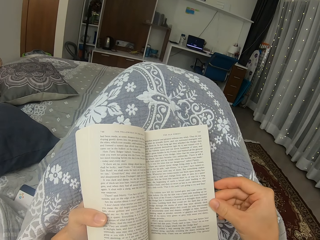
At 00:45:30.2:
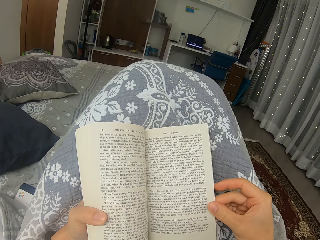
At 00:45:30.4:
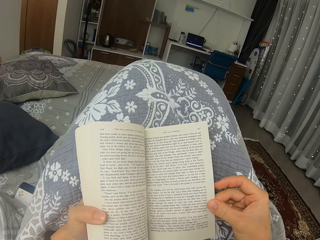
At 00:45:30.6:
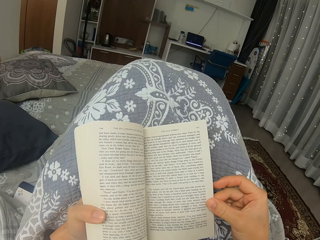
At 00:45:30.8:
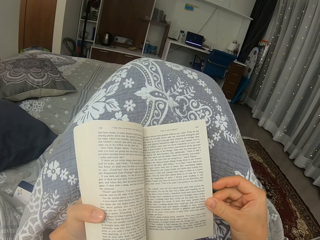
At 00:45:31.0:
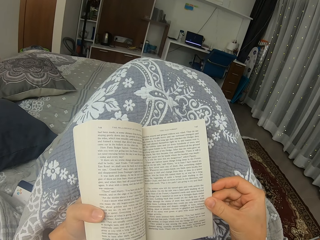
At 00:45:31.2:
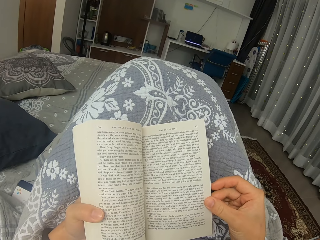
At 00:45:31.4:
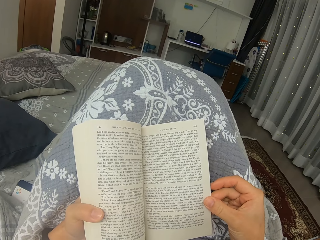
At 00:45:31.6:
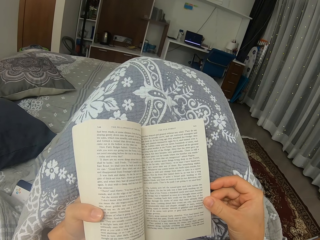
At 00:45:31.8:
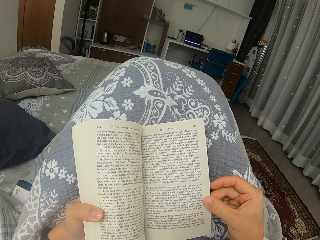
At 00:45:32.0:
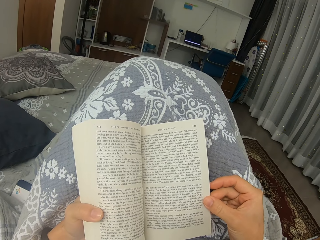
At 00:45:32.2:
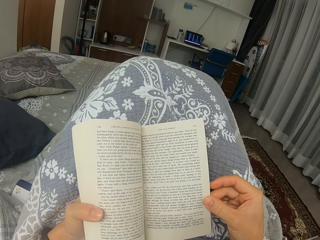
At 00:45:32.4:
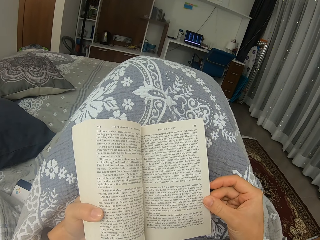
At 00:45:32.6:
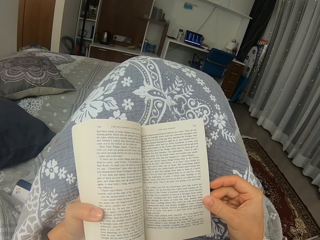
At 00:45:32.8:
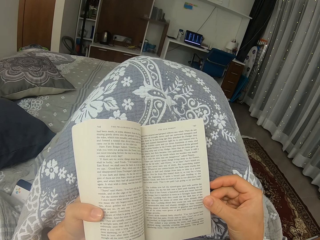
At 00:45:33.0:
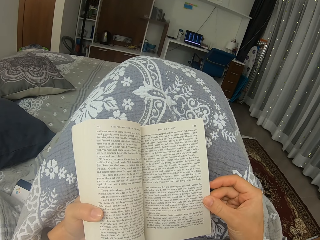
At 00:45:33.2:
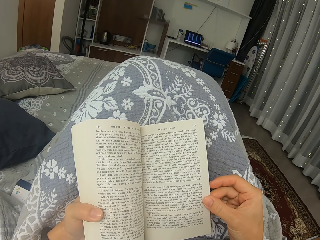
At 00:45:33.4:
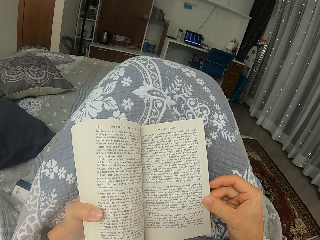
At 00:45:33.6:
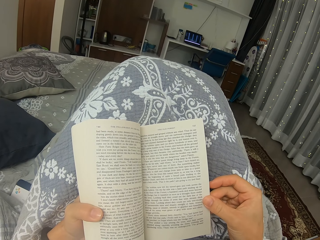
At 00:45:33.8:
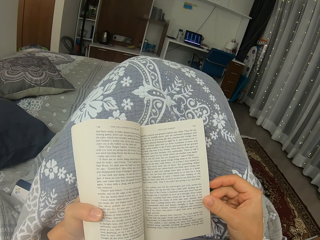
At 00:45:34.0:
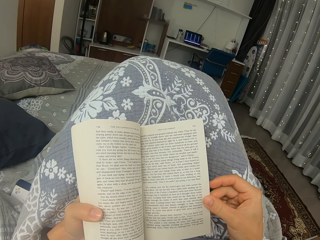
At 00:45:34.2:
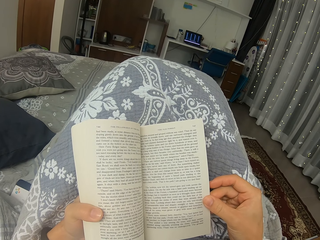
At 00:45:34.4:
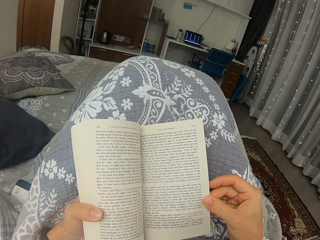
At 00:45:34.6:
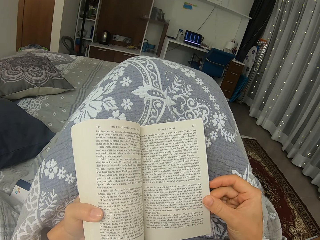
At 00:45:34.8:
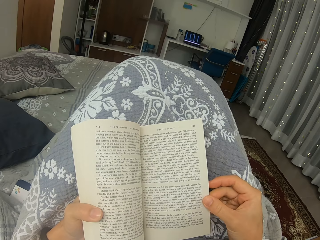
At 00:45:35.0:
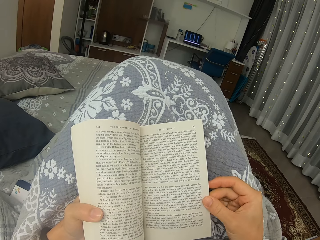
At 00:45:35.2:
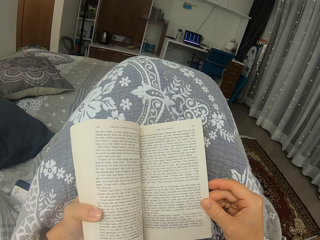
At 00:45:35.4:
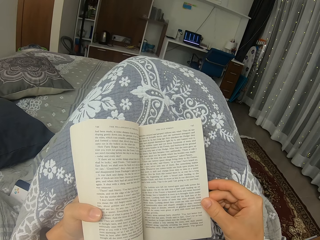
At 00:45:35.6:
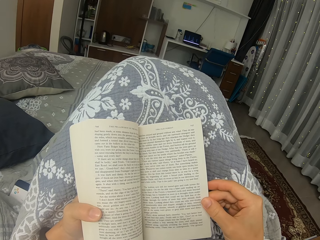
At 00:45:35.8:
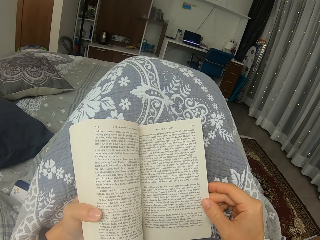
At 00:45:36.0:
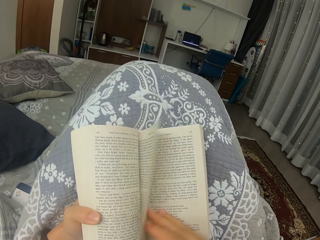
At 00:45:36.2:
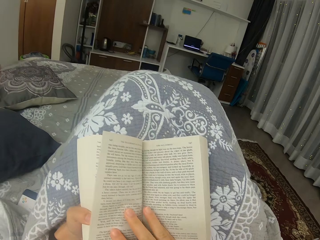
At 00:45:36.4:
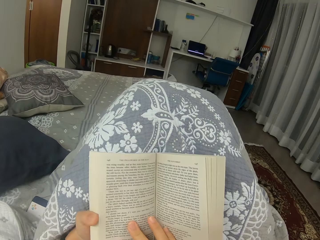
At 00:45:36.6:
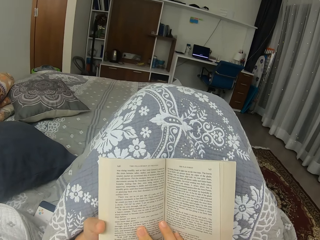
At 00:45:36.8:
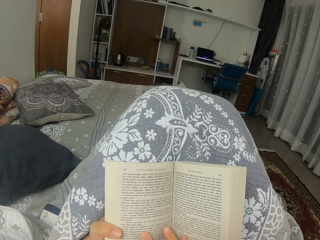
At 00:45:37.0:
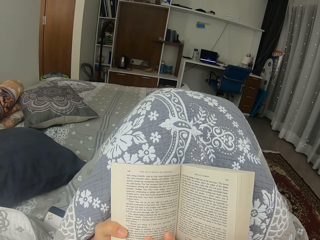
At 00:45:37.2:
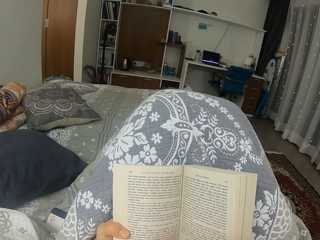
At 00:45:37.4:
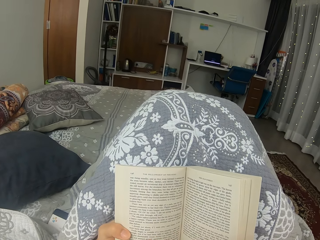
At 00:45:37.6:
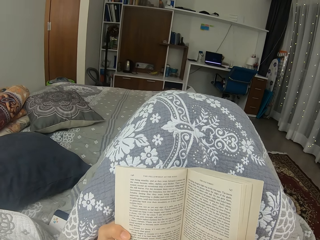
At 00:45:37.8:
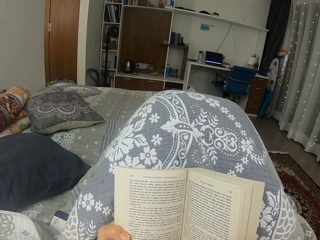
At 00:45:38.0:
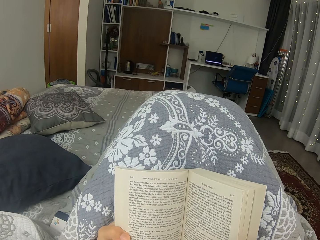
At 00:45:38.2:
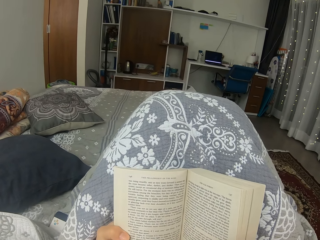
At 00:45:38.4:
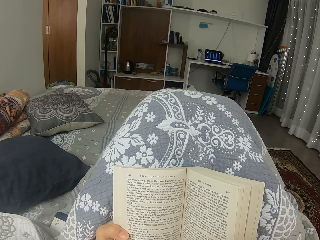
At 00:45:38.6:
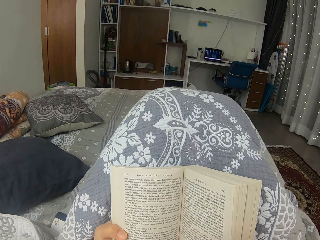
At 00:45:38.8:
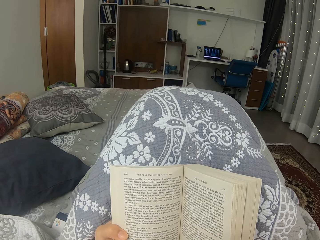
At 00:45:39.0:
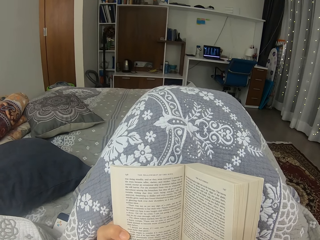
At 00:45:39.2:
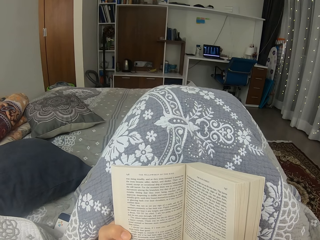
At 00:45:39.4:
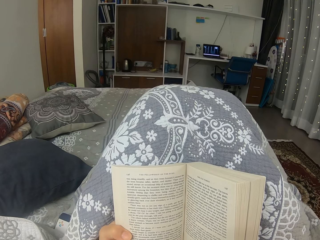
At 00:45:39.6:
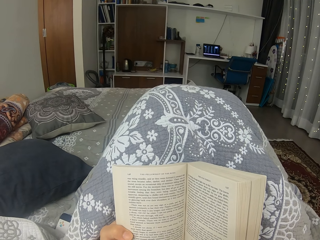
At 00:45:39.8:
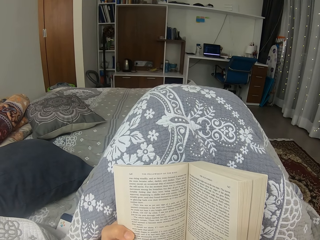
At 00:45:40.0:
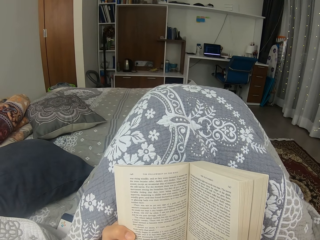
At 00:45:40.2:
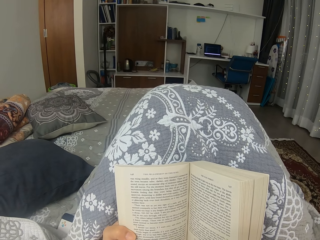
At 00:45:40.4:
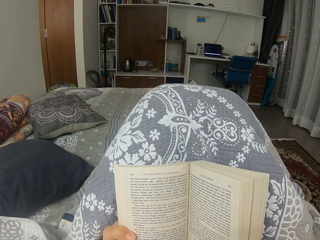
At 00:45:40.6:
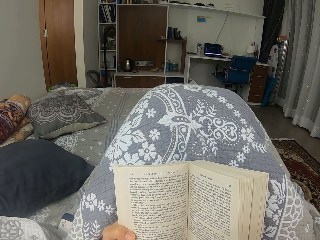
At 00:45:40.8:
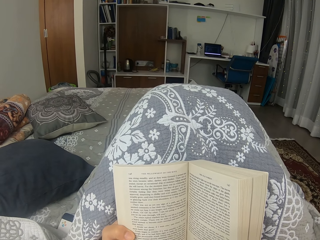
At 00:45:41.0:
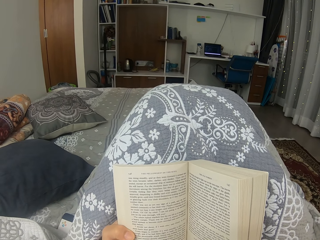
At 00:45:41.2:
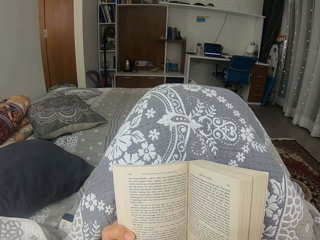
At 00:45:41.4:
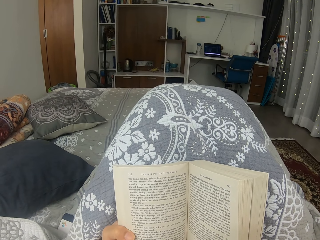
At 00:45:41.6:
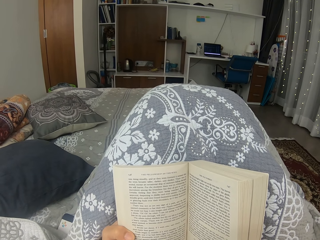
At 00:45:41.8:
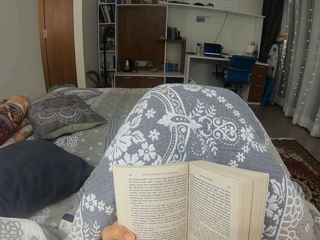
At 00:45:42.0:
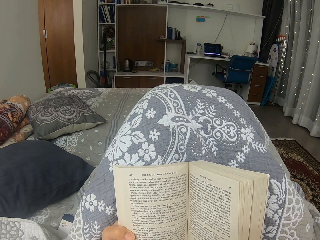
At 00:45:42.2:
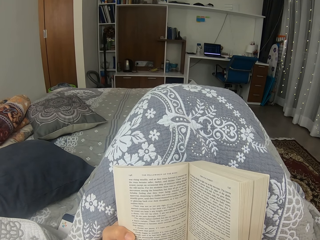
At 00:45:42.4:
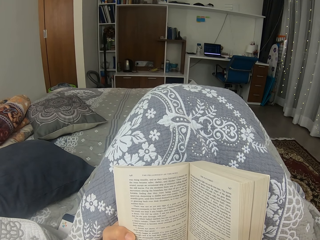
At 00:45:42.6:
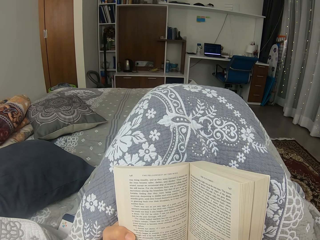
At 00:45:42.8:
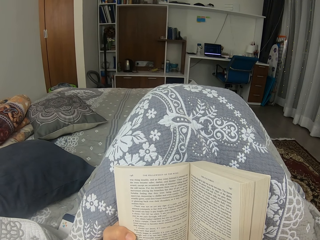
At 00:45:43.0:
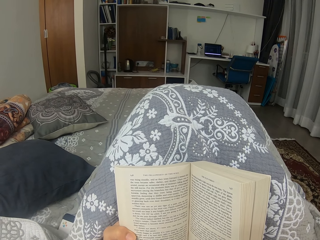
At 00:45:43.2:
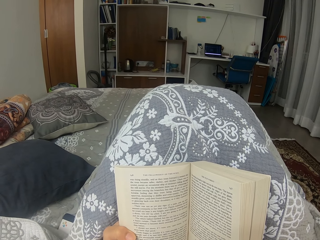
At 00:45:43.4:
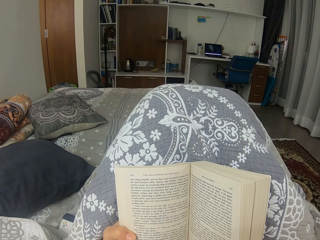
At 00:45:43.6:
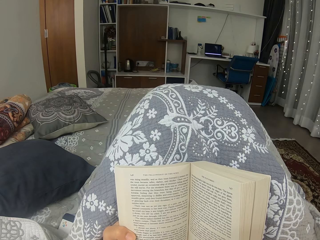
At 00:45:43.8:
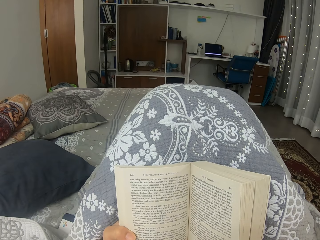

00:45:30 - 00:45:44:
The camera wearer holds a page. They read a novel. They turn the page. They read the novel.

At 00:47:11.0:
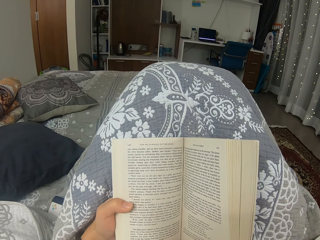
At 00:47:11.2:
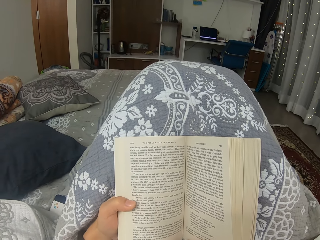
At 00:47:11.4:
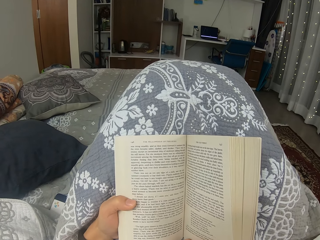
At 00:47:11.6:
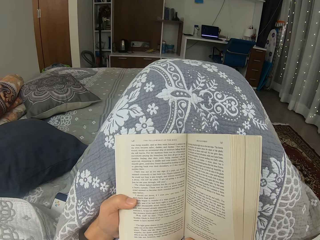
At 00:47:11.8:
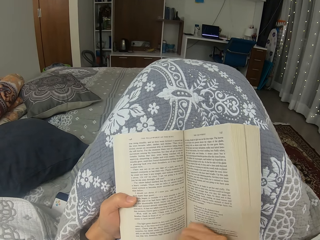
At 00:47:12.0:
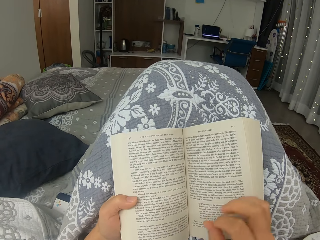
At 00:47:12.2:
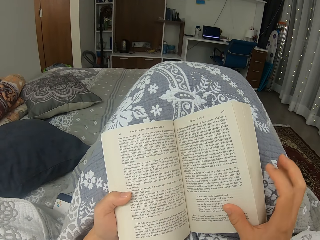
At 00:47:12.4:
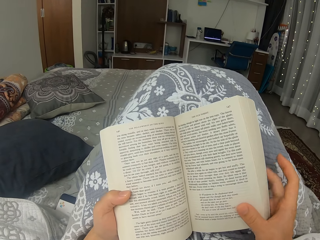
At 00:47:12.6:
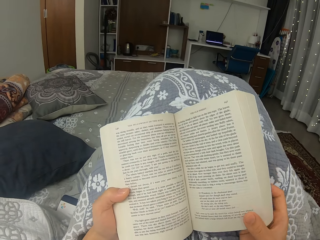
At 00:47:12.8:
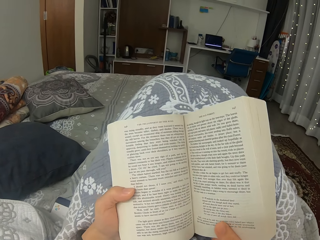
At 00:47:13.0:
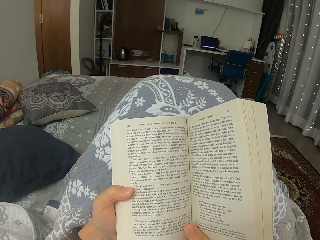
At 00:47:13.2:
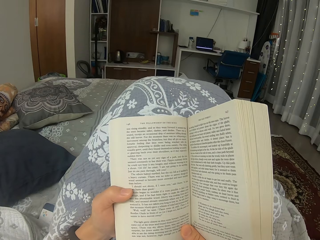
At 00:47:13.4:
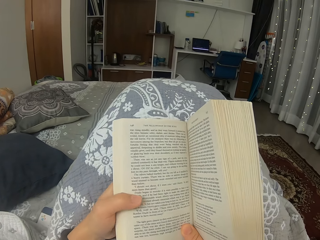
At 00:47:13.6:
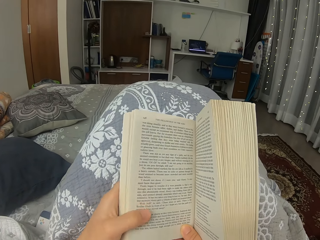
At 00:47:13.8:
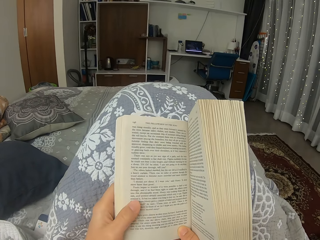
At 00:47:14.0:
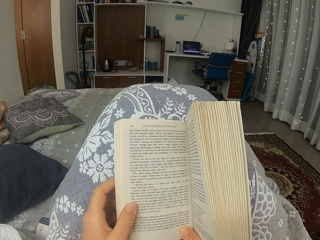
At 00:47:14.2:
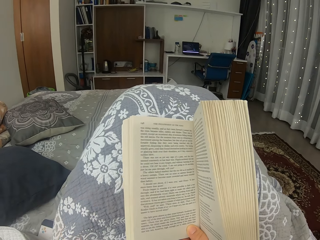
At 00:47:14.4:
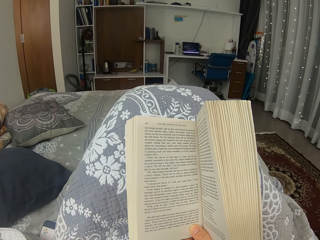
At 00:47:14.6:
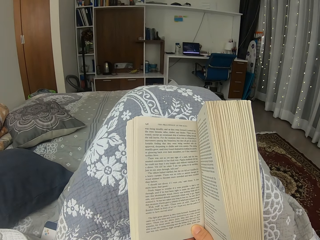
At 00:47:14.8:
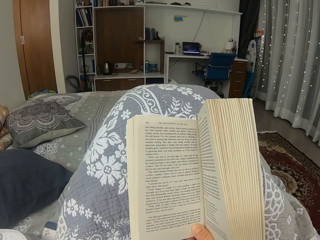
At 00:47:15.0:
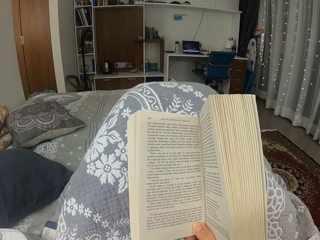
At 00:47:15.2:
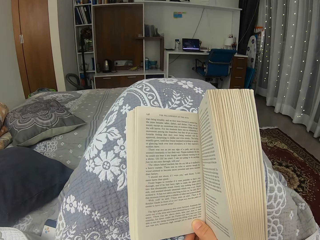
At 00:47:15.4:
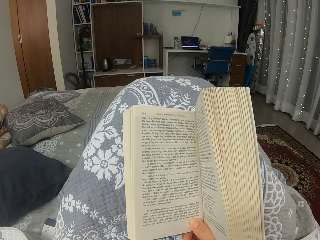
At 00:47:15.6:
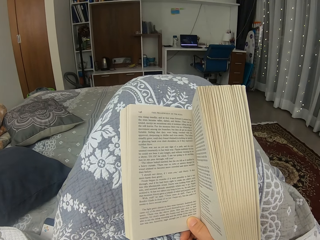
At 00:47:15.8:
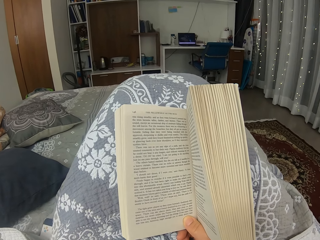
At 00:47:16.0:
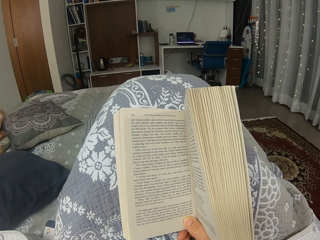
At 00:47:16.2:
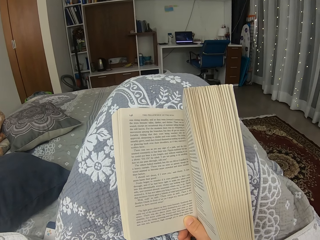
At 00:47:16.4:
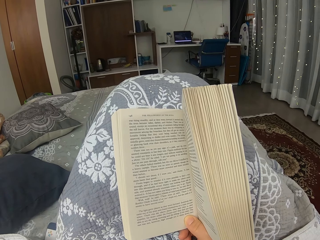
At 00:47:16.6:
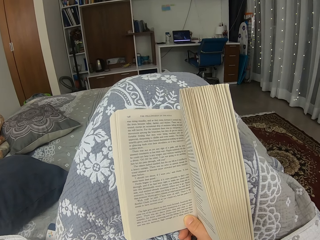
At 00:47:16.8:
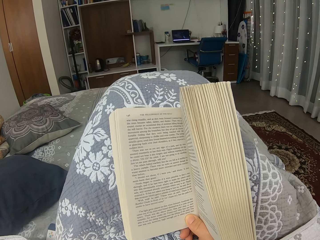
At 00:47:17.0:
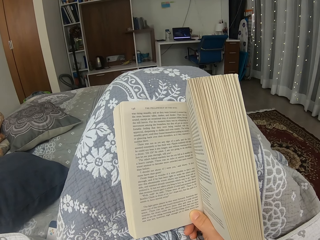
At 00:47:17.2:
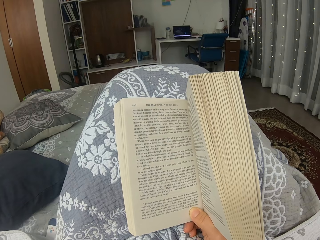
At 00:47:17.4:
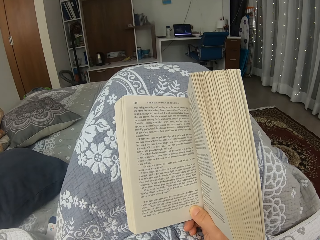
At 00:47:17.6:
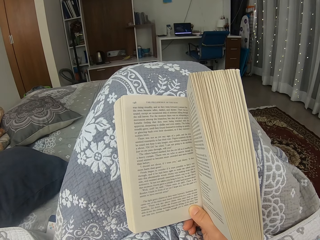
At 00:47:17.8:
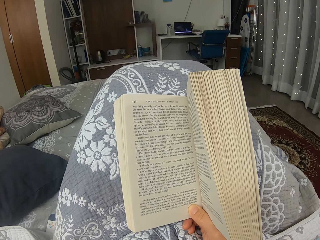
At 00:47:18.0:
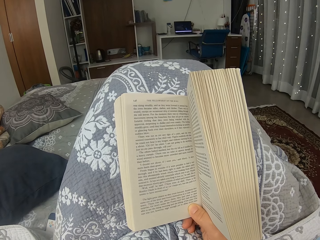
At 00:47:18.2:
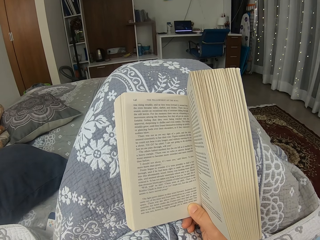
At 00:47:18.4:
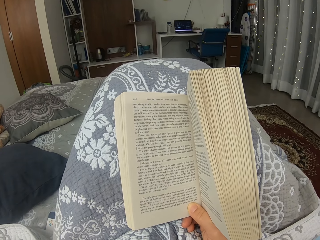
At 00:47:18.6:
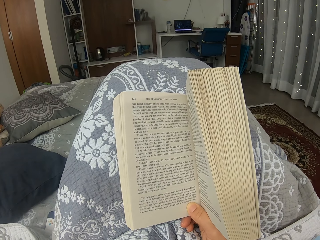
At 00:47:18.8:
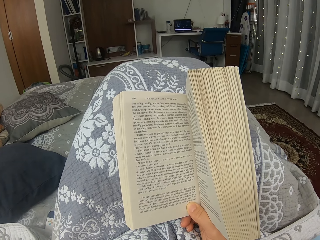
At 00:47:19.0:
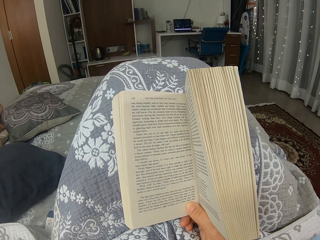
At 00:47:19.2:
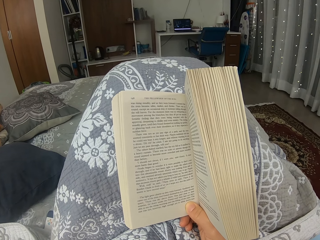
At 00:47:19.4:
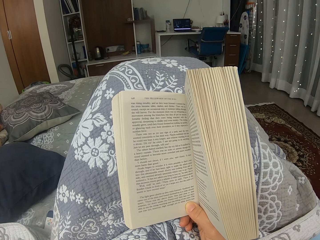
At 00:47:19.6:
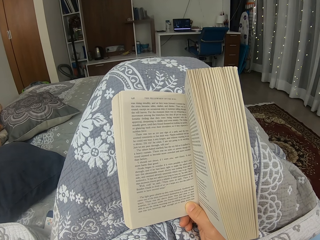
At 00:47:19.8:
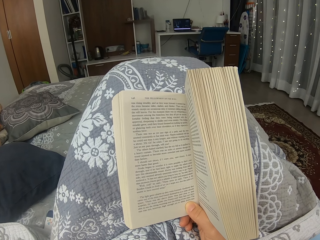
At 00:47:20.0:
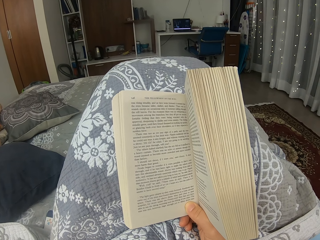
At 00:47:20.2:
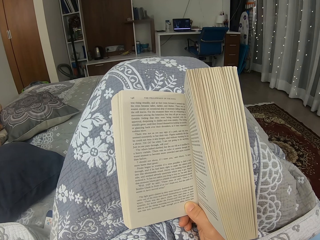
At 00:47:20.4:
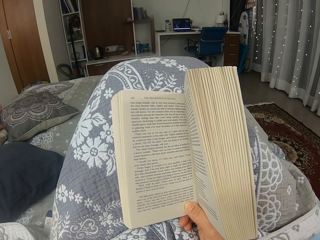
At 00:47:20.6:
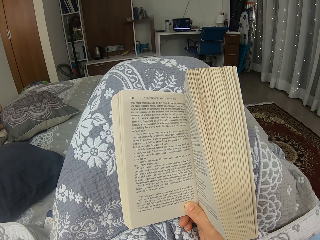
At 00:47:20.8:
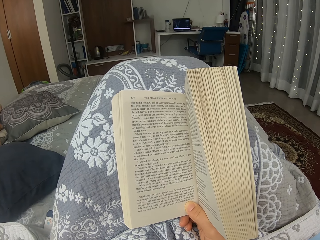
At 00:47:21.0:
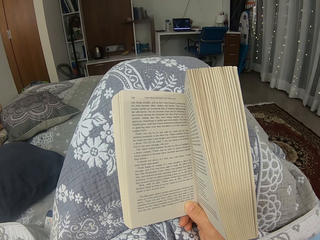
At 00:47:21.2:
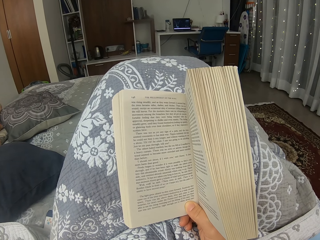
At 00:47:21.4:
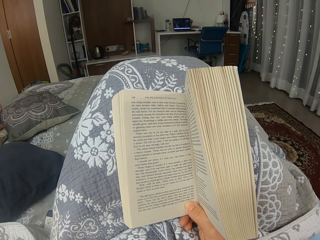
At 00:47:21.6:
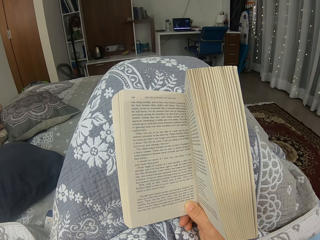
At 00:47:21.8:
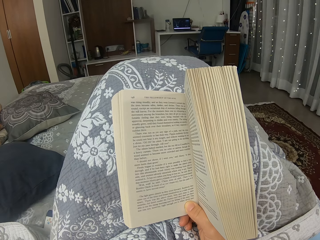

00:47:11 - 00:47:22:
The camera wearer lifts the book. They remove their left hand from the book. They read the book.
